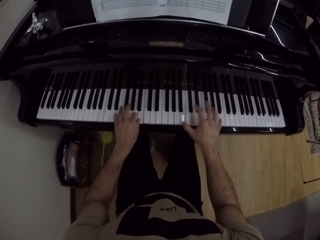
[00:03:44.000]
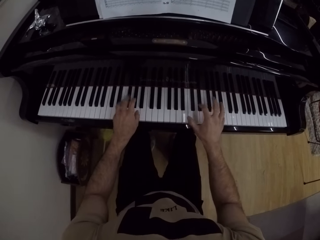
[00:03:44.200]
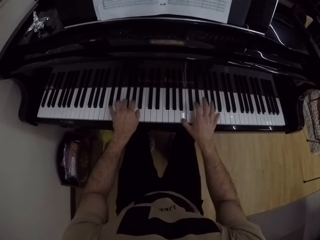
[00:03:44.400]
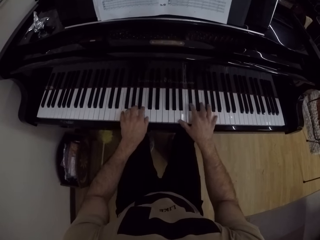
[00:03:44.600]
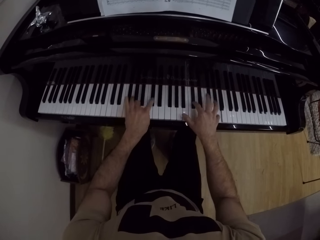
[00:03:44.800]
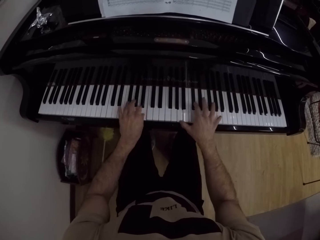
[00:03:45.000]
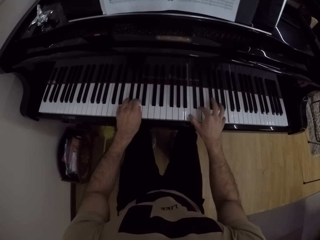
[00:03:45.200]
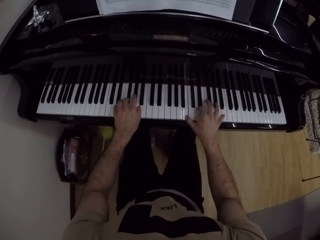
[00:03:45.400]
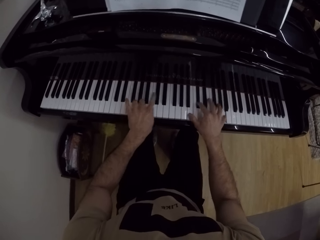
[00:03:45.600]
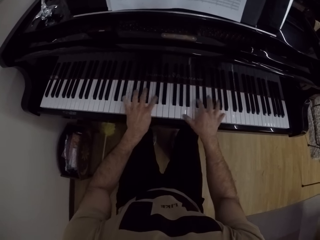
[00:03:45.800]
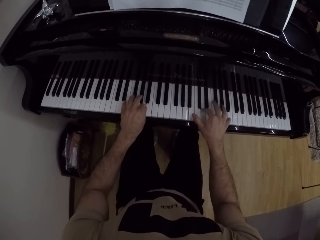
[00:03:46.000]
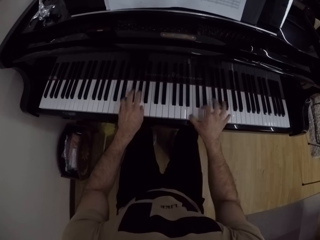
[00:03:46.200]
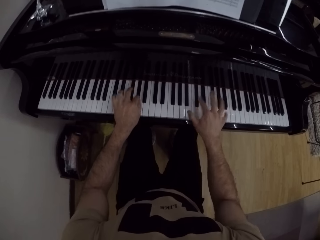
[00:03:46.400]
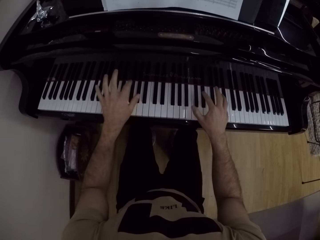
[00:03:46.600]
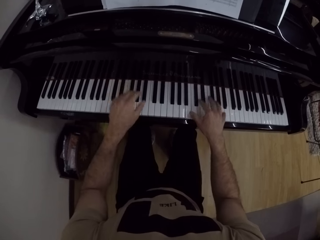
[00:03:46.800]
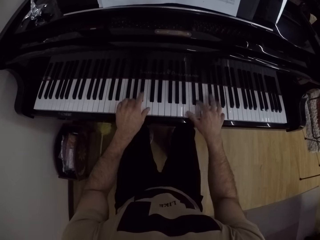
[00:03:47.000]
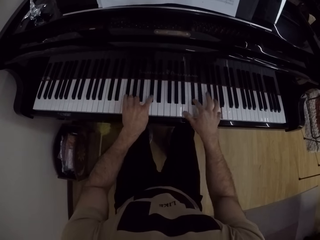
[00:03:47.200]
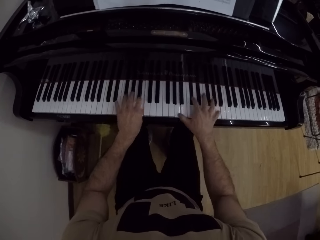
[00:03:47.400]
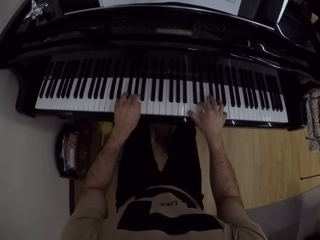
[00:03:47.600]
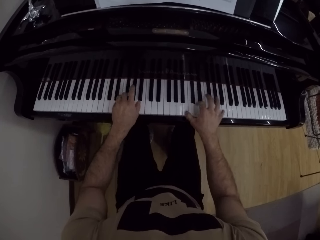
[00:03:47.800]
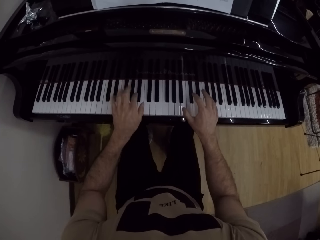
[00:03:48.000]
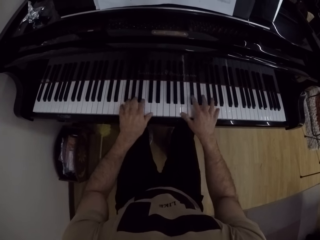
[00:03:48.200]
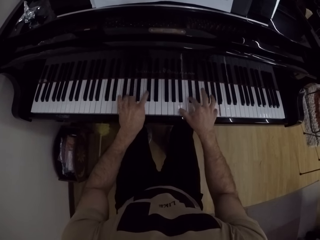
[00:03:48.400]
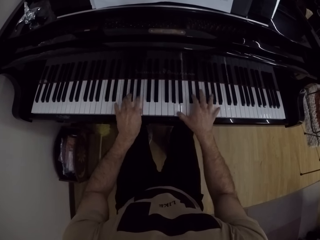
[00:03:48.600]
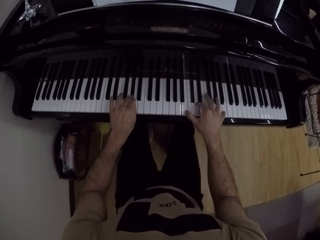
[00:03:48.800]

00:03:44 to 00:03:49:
The camera wearer plays the piano with both hands.

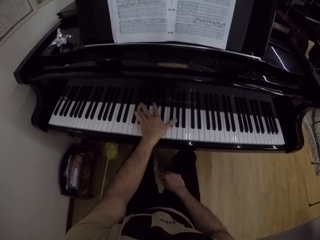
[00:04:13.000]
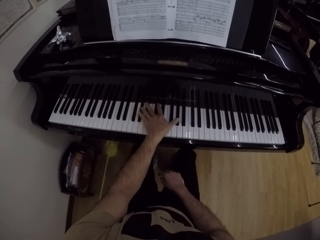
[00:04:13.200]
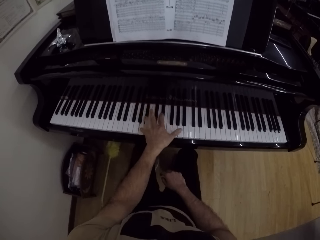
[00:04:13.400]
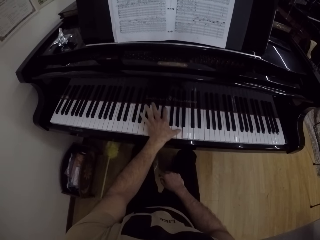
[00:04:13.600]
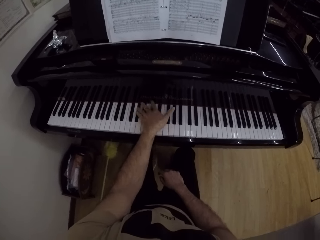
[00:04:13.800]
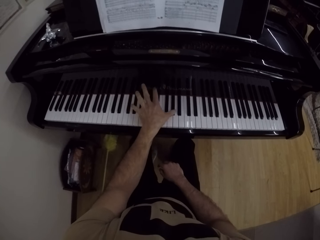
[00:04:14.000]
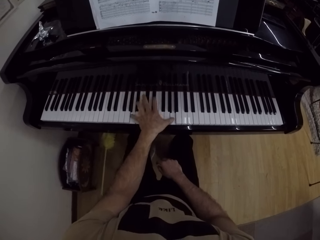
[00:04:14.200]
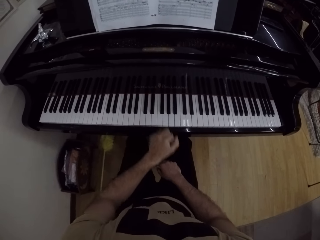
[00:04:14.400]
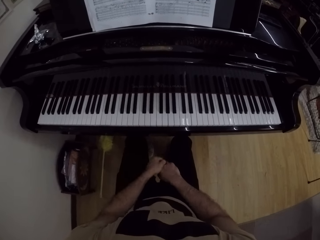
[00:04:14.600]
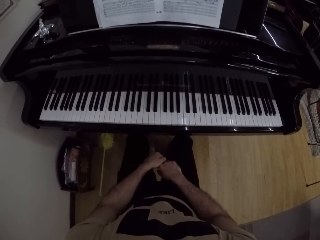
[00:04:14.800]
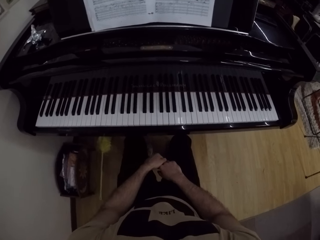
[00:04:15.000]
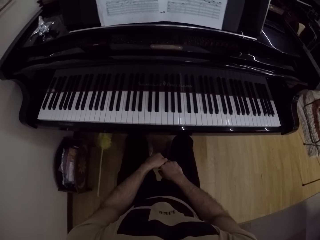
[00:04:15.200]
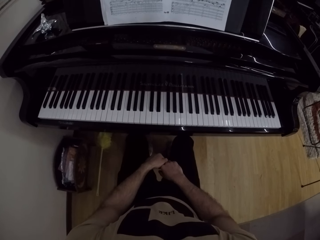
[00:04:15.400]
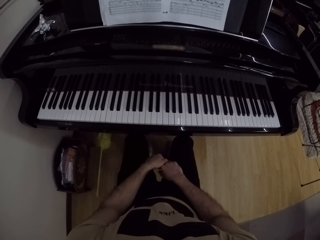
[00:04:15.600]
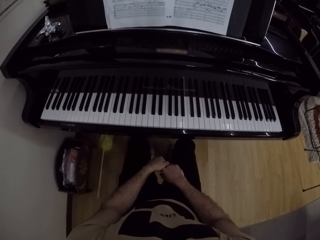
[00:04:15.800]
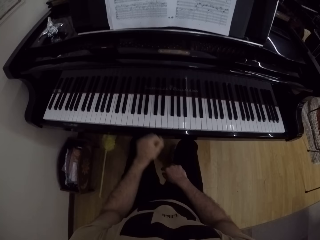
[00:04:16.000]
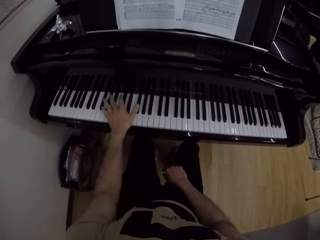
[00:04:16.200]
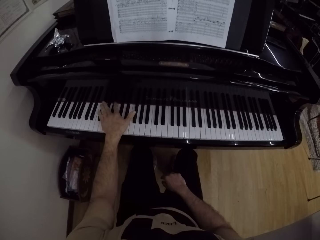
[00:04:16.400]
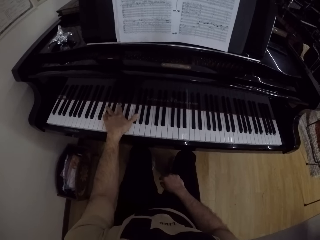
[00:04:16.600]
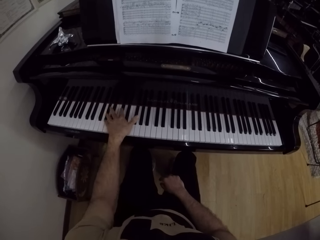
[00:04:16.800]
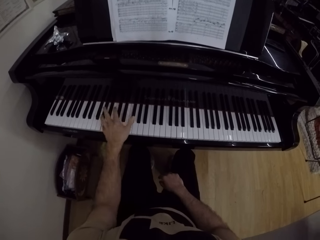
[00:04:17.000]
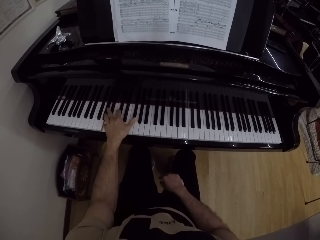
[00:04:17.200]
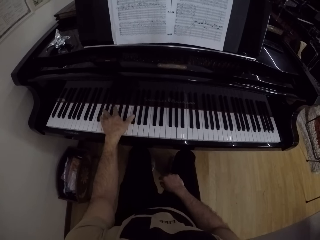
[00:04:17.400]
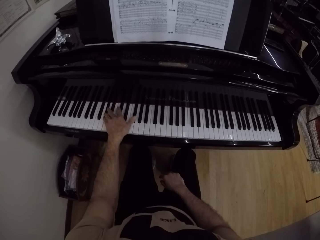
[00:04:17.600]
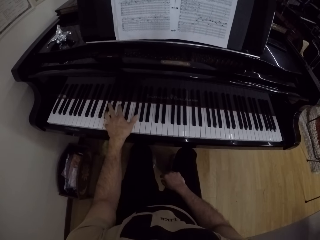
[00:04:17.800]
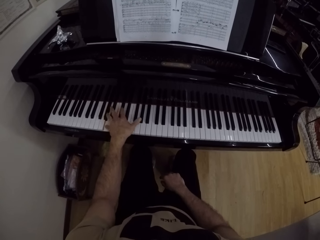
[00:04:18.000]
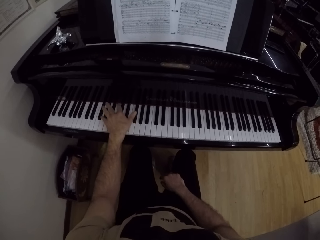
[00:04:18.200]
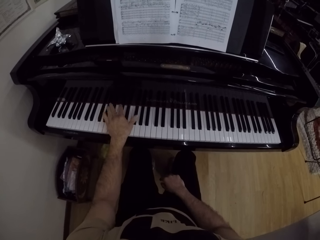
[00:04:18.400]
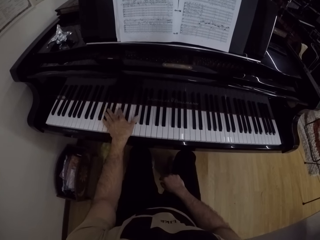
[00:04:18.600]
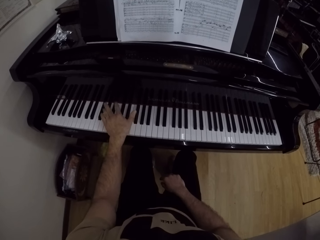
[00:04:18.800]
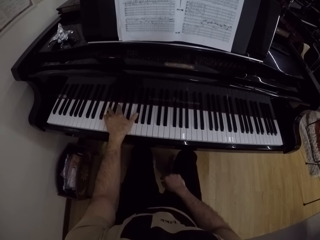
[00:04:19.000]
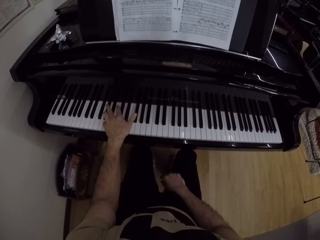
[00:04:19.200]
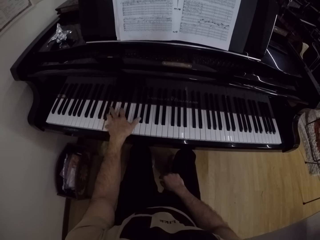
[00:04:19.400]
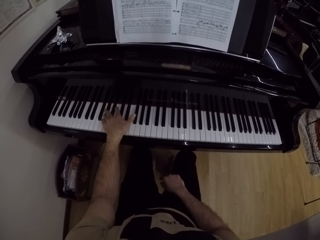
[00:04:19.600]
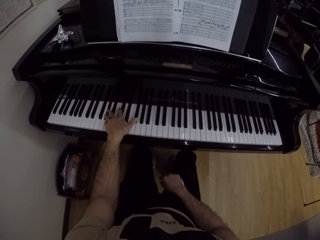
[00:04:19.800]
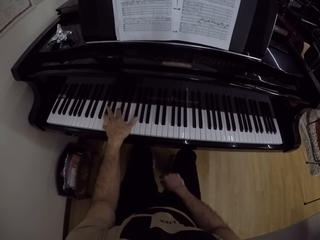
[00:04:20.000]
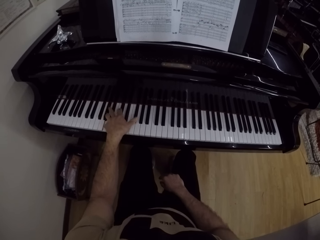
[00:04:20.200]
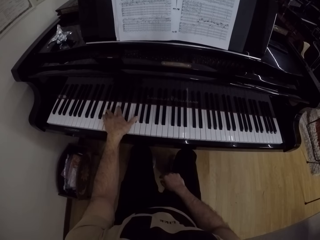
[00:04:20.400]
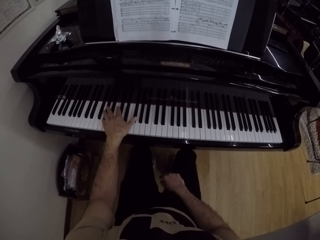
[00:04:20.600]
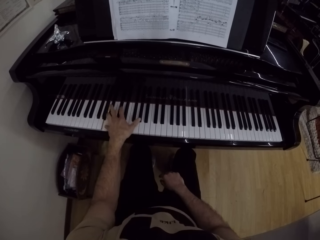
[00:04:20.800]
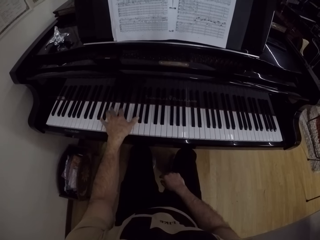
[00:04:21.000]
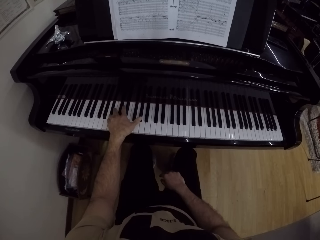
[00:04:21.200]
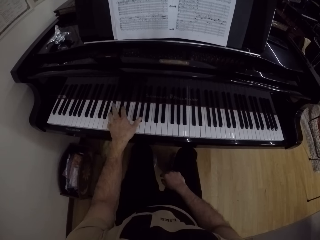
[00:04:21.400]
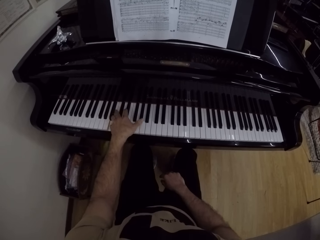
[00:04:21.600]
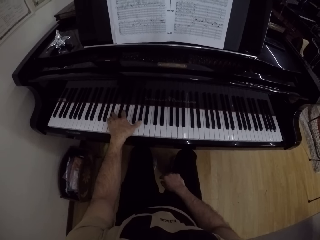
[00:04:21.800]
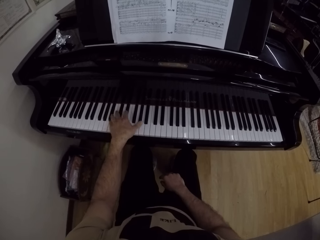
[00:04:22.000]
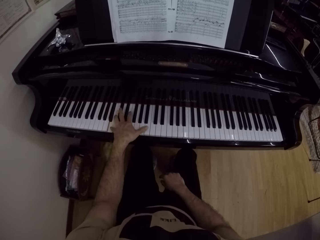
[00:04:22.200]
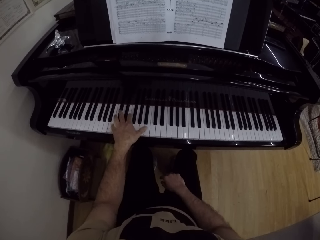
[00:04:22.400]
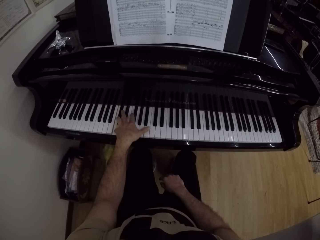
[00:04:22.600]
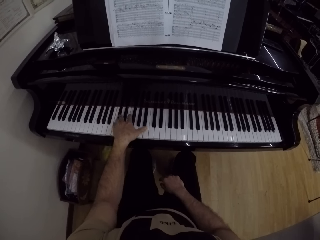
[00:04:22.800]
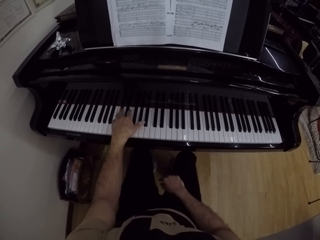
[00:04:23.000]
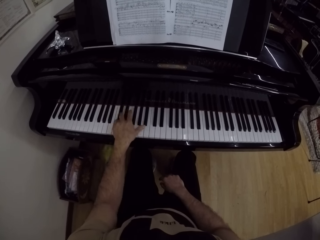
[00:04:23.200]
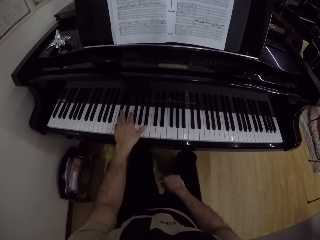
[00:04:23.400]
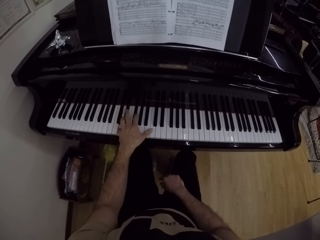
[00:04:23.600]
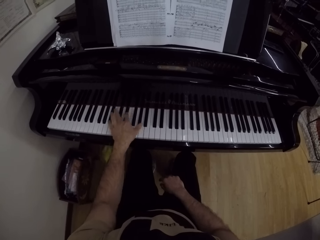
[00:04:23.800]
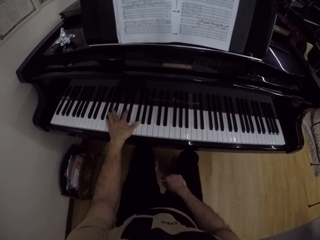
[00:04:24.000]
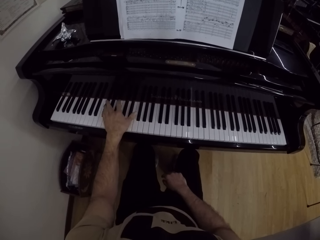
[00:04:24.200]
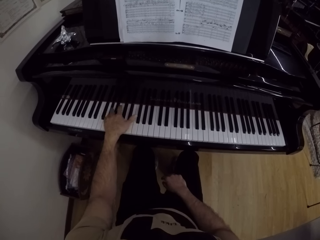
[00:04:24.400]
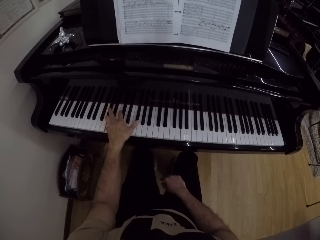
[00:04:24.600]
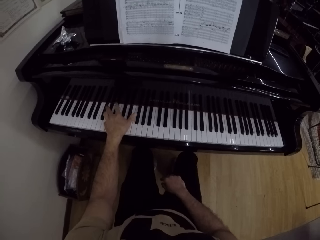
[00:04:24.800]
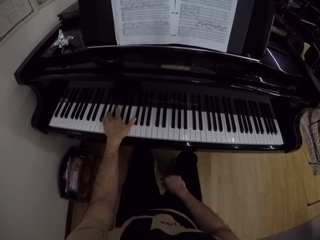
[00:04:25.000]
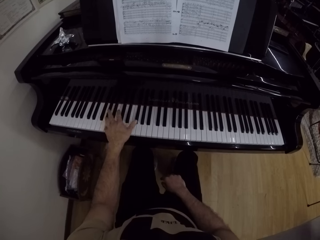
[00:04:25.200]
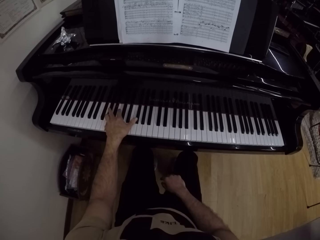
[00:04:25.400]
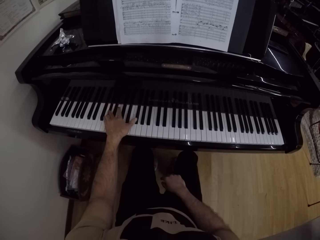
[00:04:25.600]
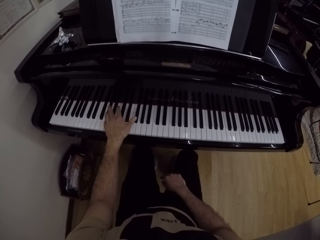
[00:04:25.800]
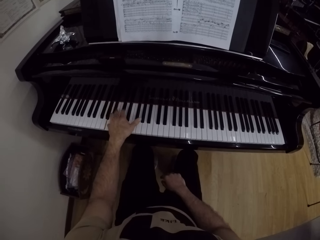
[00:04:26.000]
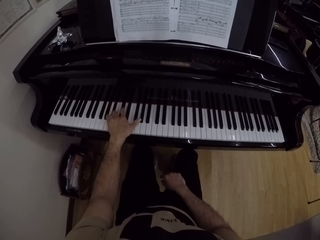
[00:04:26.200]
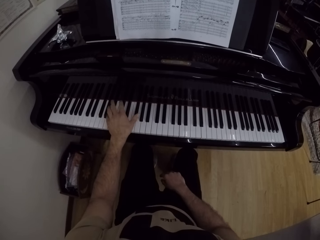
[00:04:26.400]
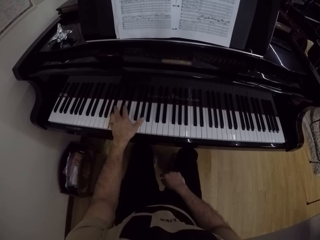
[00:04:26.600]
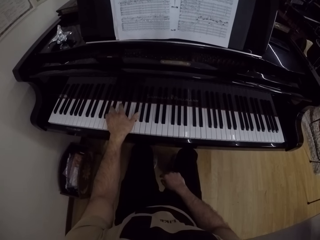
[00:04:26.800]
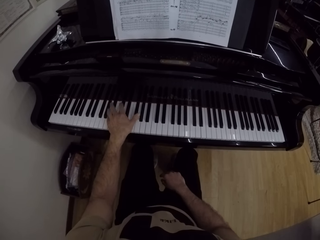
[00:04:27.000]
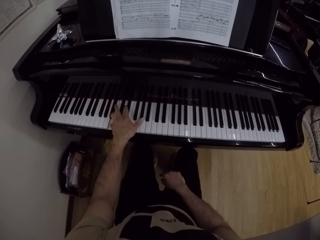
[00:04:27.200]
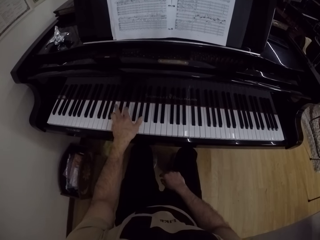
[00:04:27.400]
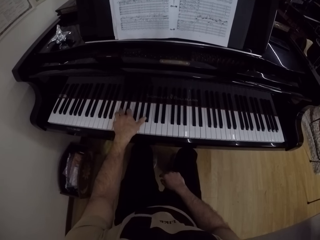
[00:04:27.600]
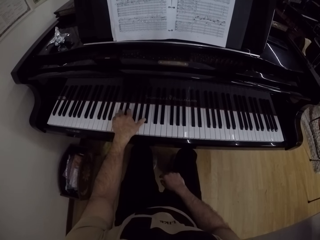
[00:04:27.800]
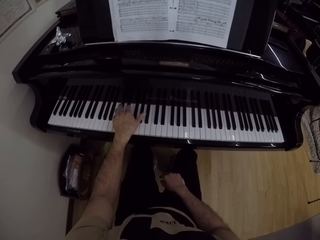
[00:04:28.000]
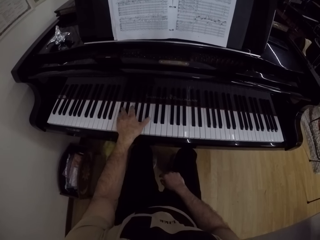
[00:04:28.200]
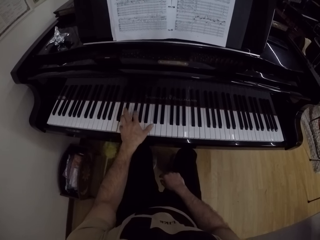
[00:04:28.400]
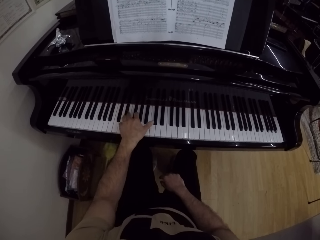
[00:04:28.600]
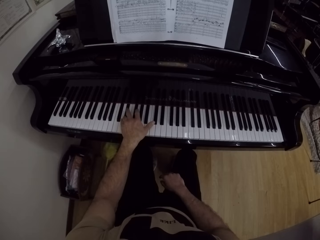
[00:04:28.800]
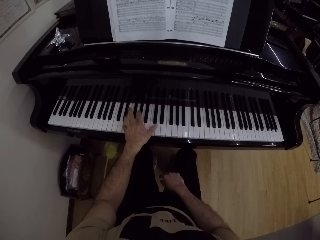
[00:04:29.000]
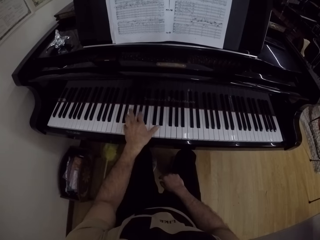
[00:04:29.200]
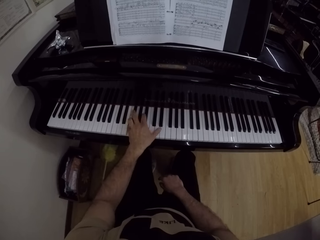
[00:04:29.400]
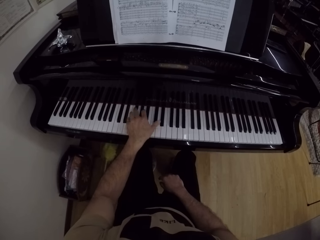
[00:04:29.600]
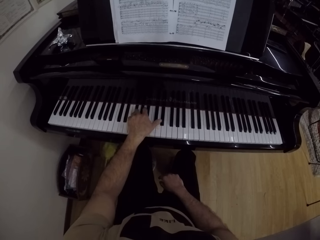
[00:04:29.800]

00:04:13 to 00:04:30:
The camera wearer looks at writings on a book. He plays the piano with his left hand.
